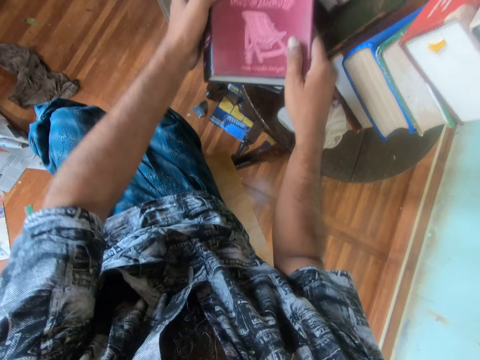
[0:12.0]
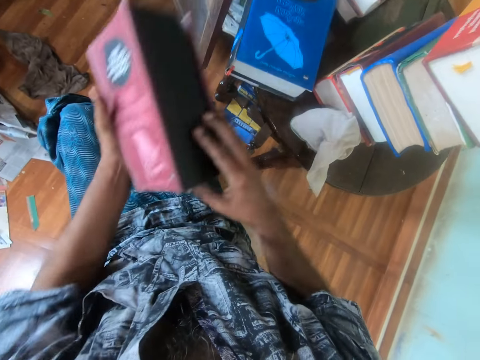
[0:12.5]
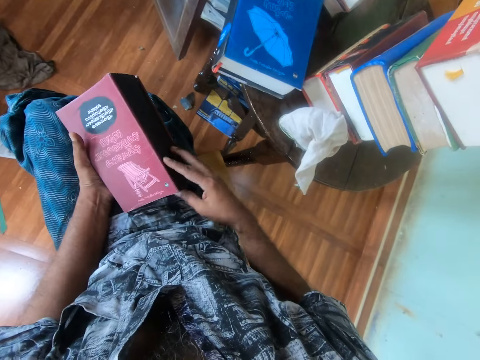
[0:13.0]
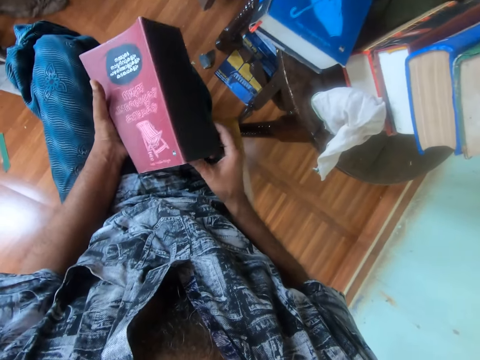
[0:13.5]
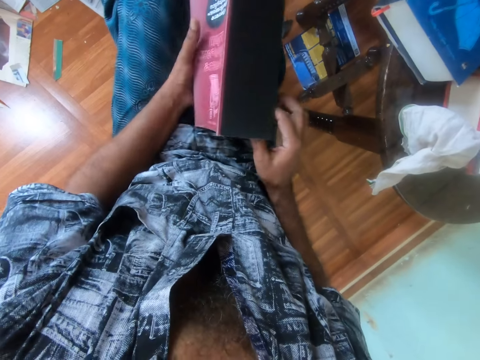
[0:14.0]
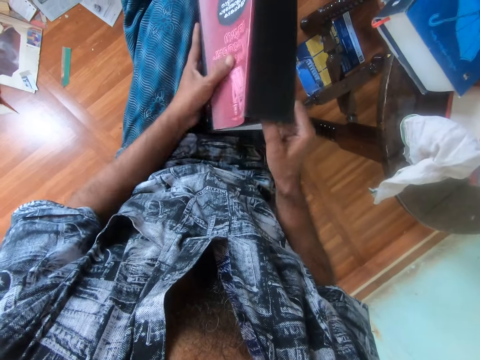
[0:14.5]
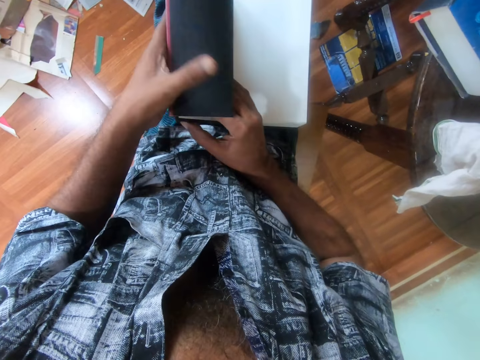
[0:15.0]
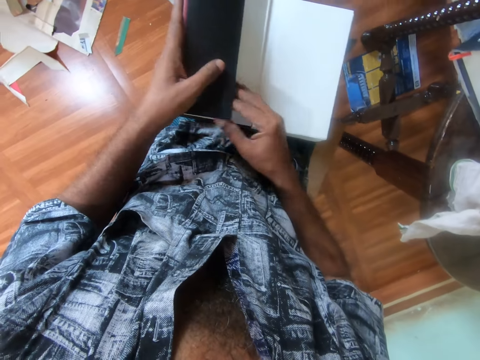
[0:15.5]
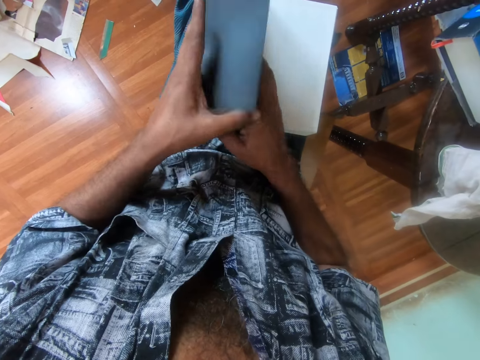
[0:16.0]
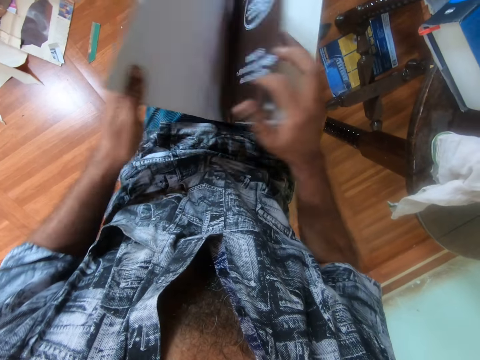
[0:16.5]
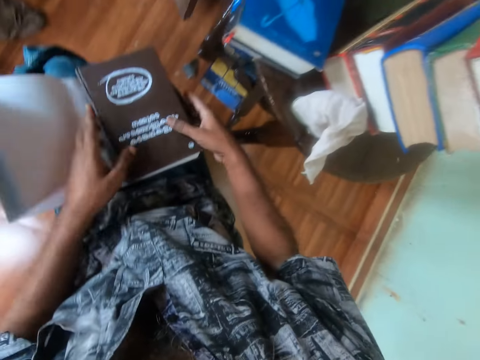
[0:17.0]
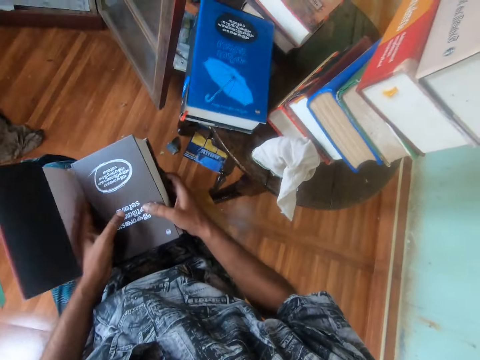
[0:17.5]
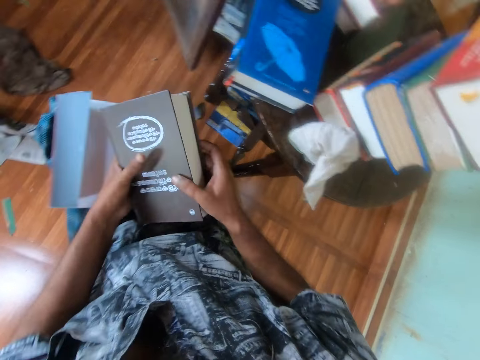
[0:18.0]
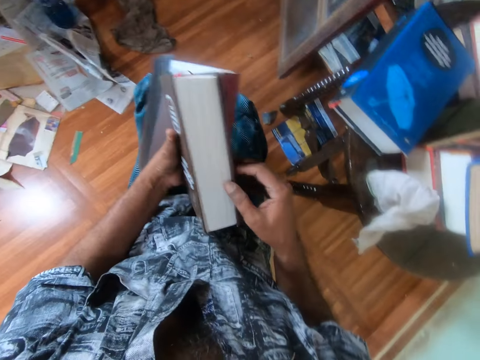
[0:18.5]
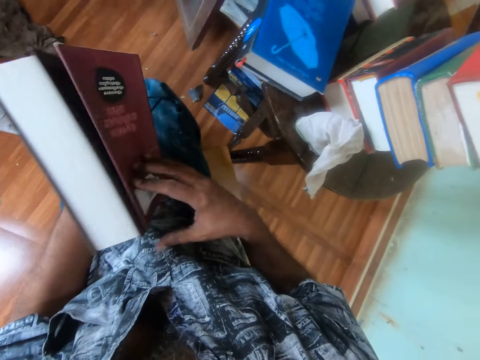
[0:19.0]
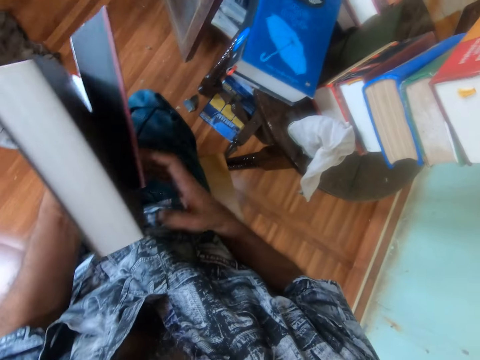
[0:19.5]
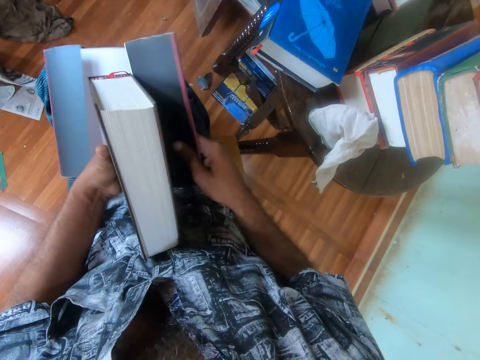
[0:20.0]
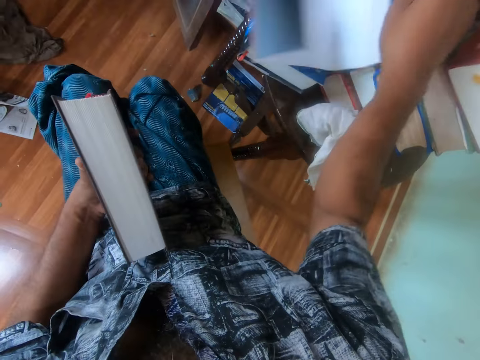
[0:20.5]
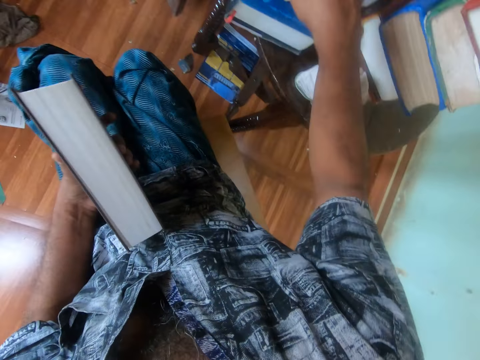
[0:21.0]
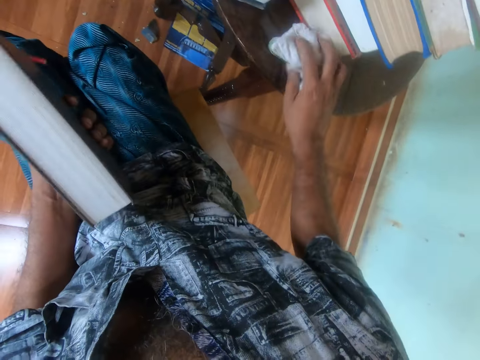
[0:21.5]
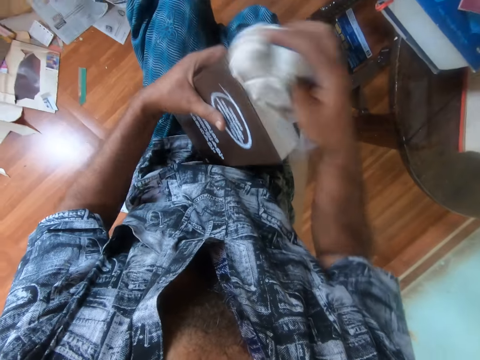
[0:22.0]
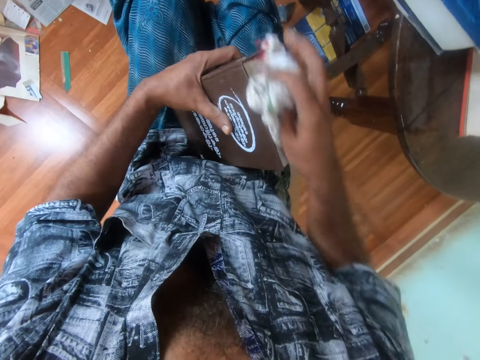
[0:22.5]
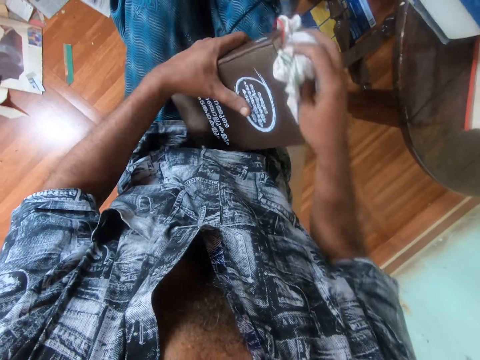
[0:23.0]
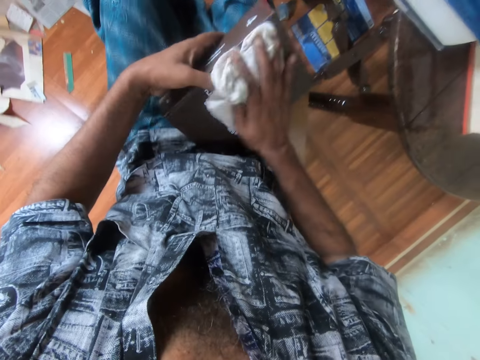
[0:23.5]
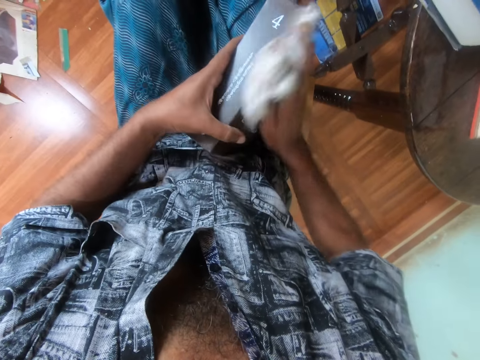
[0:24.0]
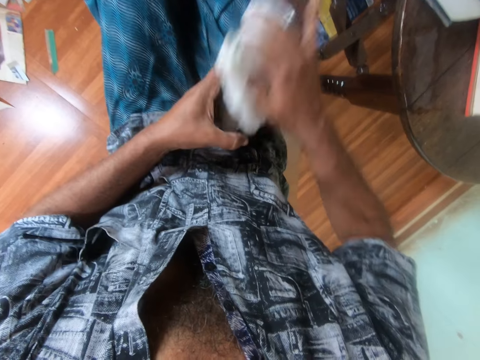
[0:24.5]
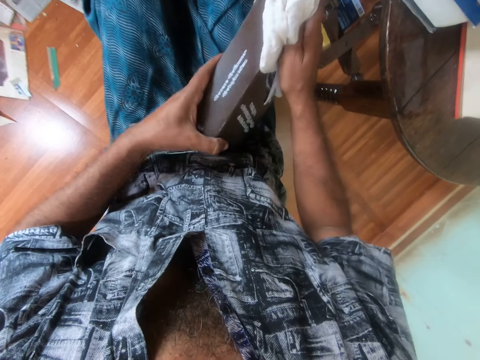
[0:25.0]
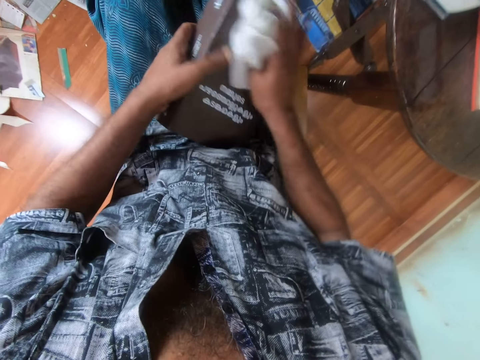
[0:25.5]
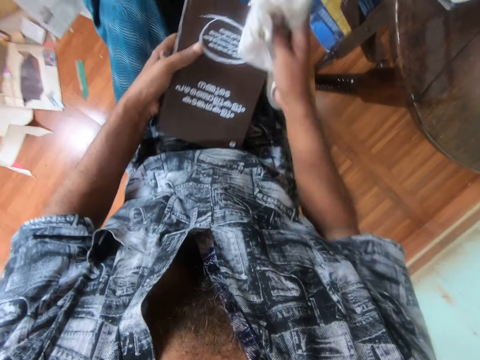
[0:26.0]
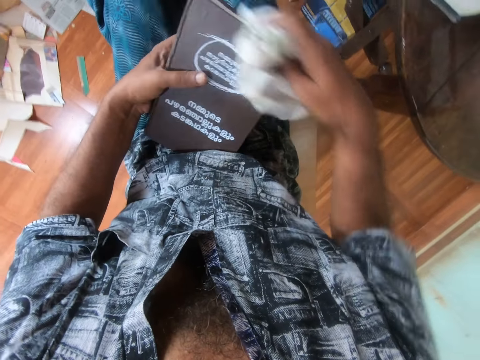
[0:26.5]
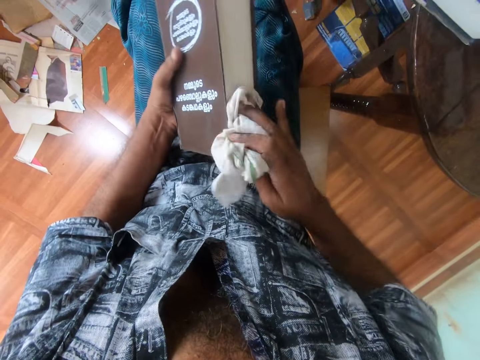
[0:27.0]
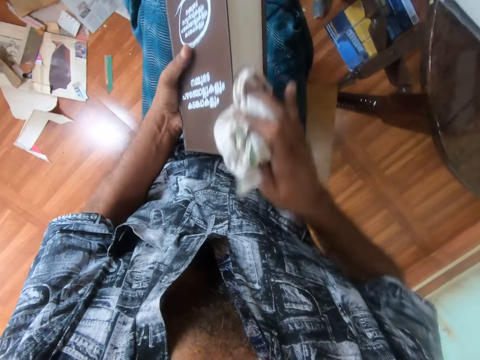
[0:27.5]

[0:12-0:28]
The camera wearer picks up a book from a book on a table with both hands. He places the book on his lap with both hands. He removes the cover from the book. He opens the book with his right hand. He opens a flap of the case wrap of the book with his left hand. He raises the book from his lap with both hands. He passes the book in both hands to his left hand. He removes the case wrap from the book in his left hand with his right hand. He drops the case wrap on the book on the table with his right hand. He picks up a cloth rag from the table with his right hand. He cleans the book in his left hand with the cloth in his right hand.

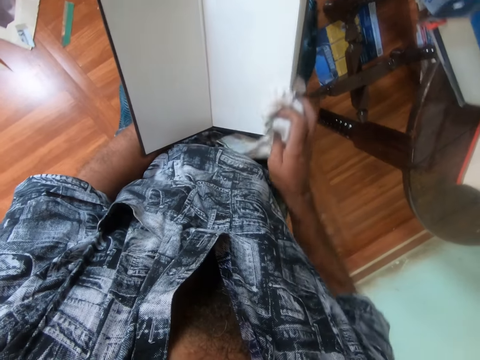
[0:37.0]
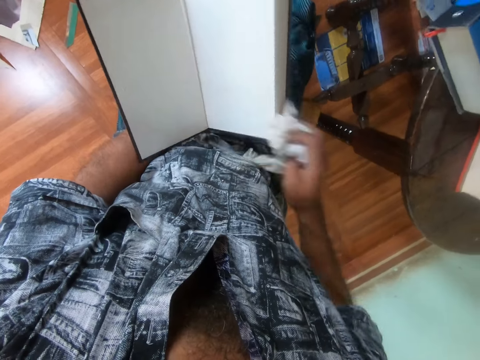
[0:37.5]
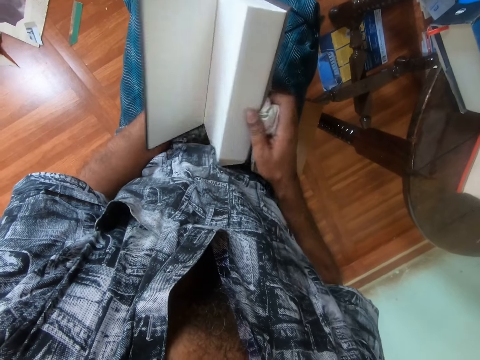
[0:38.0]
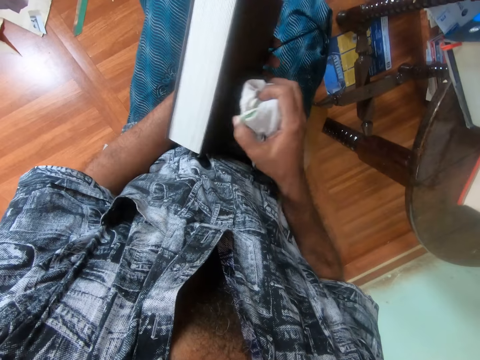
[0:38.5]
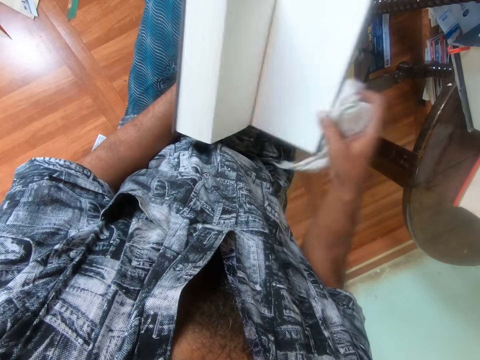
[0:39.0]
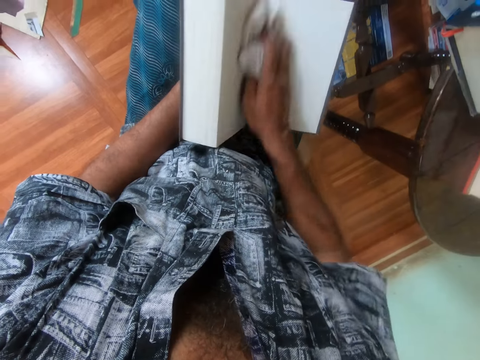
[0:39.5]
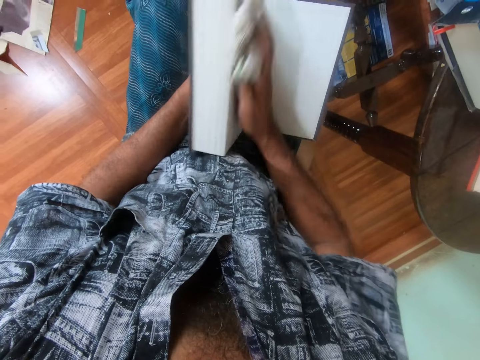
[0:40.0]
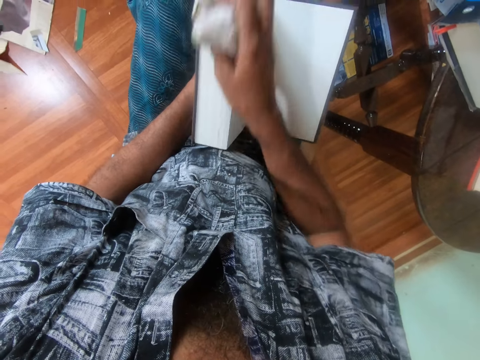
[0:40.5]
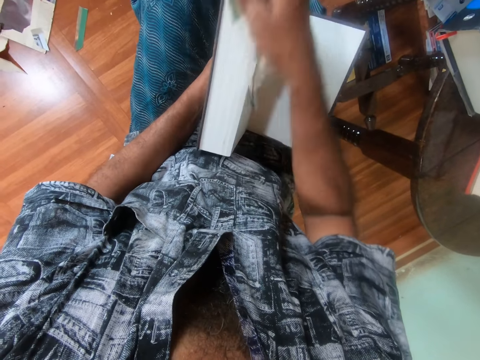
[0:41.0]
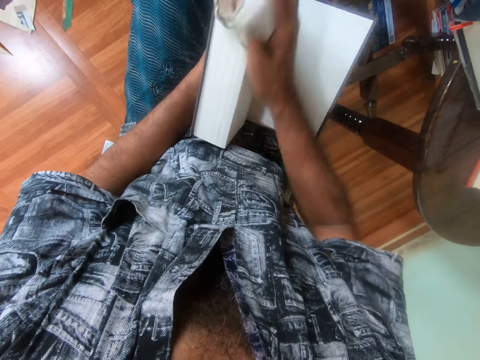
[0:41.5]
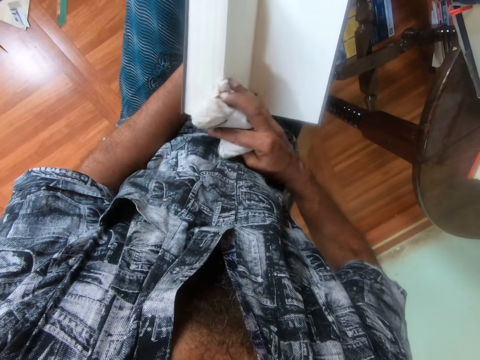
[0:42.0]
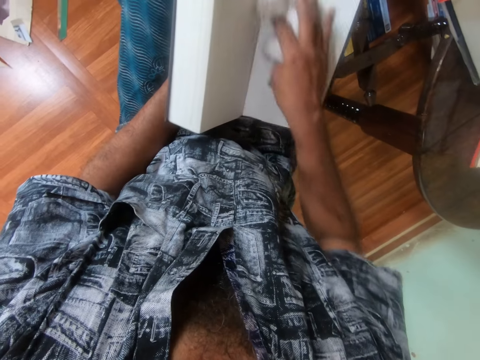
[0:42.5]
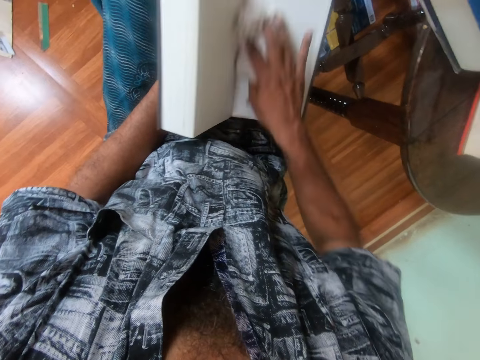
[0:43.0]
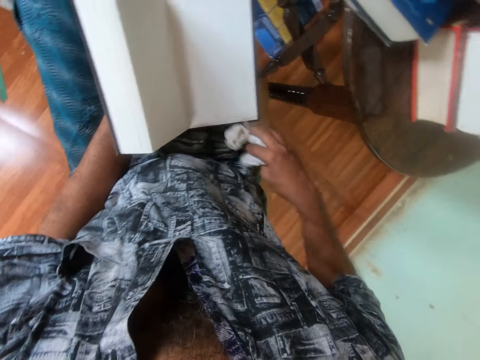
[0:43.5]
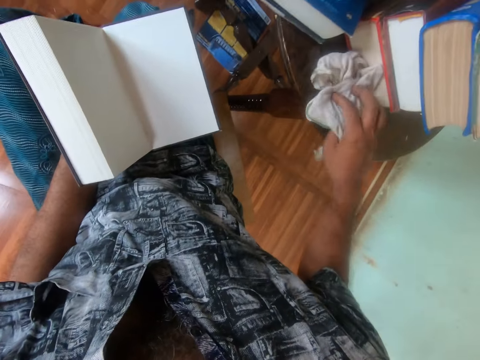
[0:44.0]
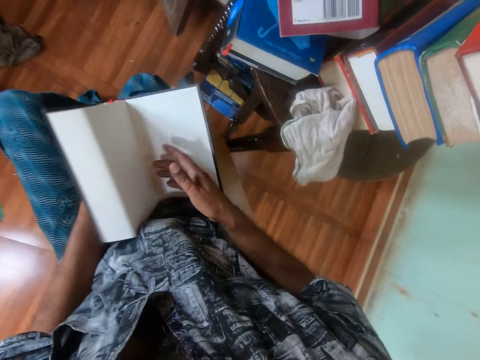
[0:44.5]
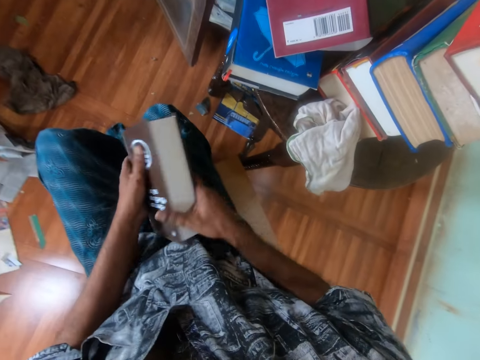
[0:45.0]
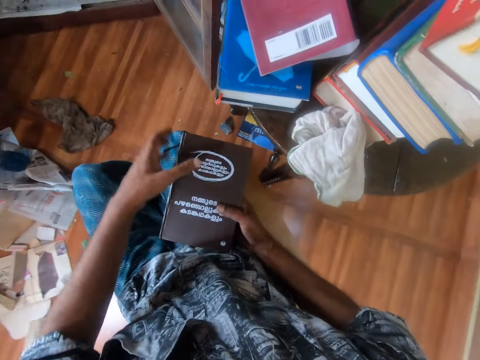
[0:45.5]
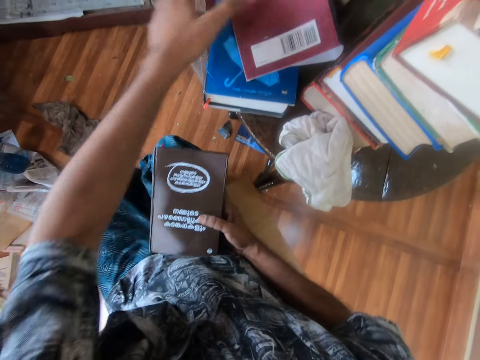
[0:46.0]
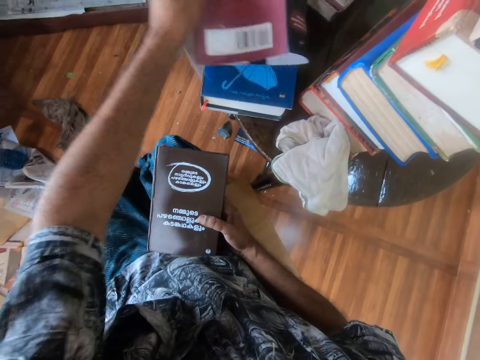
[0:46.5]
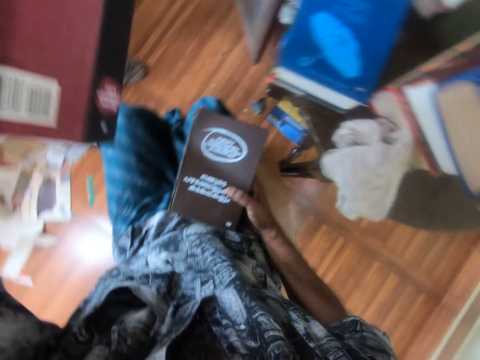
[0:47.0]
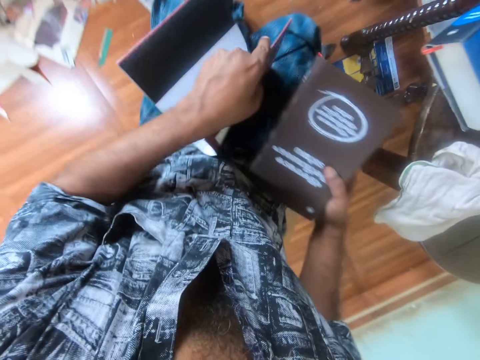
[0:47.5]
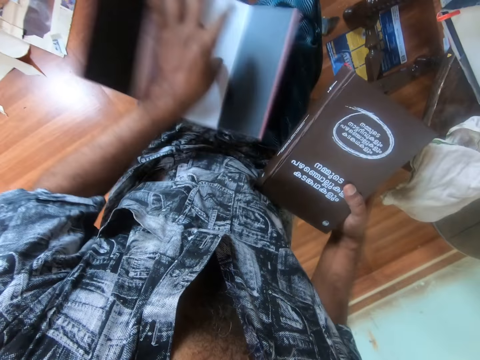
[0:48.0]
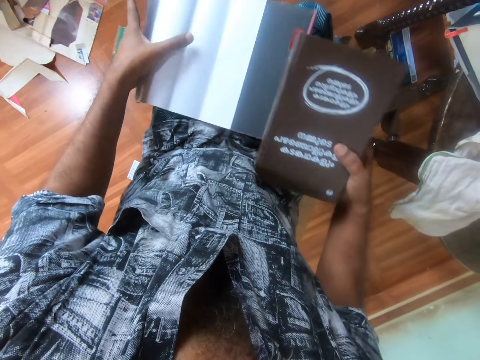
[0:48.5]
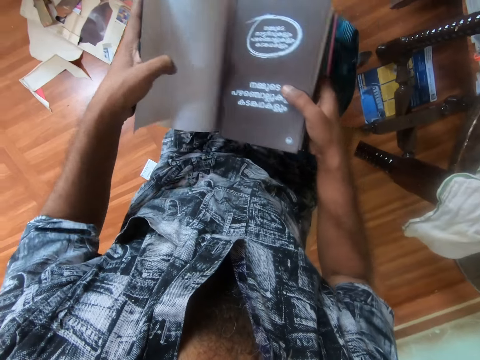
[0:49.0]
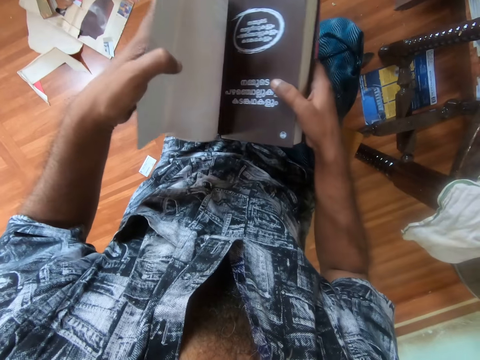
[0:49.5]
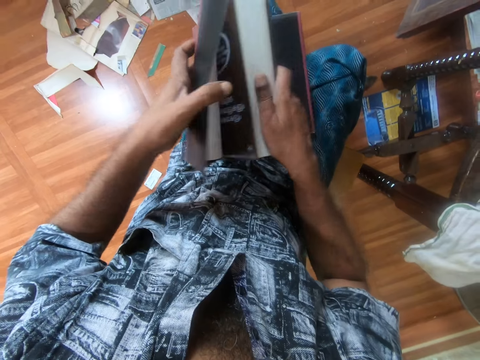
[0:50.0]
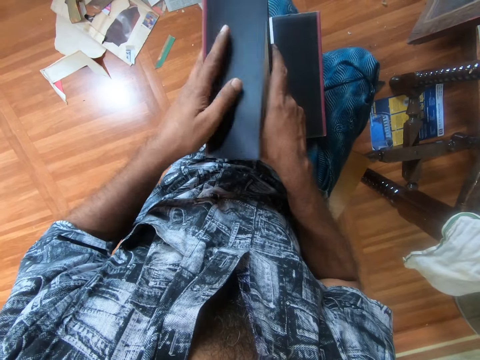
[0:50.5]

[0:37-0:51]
The camera wearer closes the book with his left hand. He opens the back cover of the book with his right hand. He cleans the book with the cloth in his right hand. He drops the cloth on the table with his right hand. He closes the book with his right hand. He passes the book in his left hand to his right hand. He picks up the case wrap from the book on the table with his left hand. He covers the book. He drops the case wrap on his lap with his left hand. He places the book in the case wrap with his right hand. He folds the case wrap to the book with both hands.
